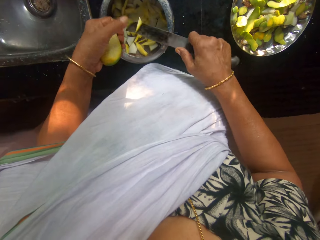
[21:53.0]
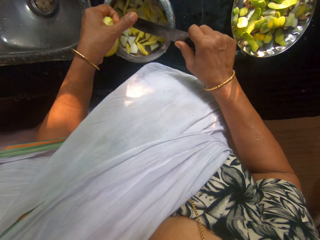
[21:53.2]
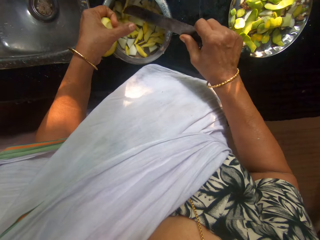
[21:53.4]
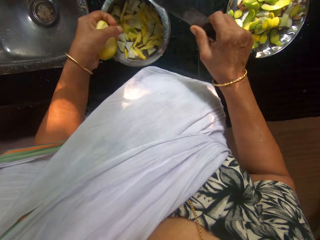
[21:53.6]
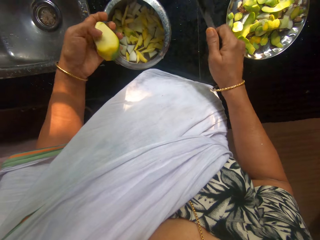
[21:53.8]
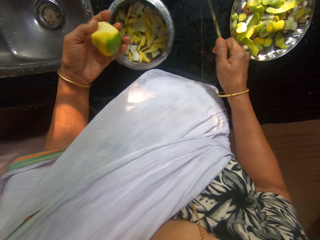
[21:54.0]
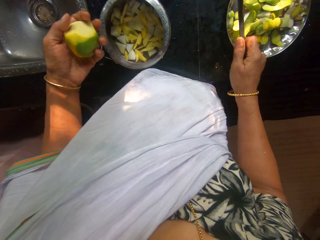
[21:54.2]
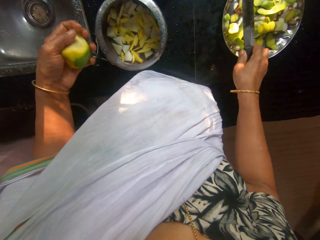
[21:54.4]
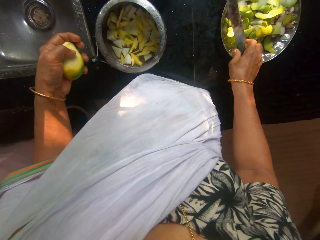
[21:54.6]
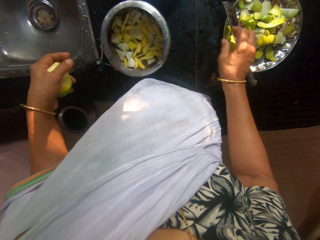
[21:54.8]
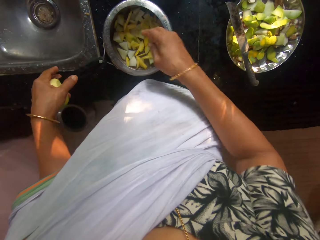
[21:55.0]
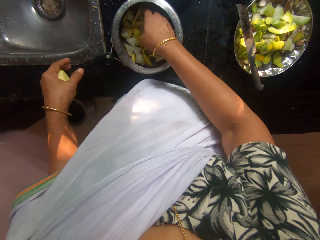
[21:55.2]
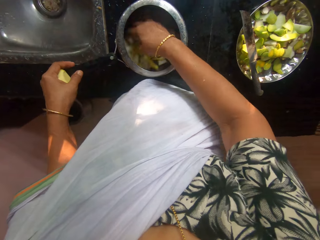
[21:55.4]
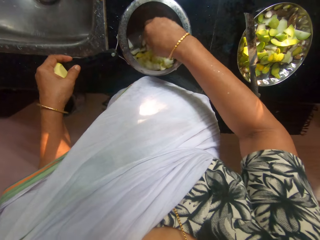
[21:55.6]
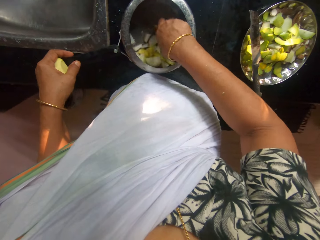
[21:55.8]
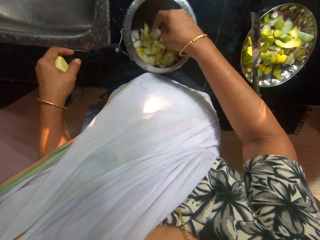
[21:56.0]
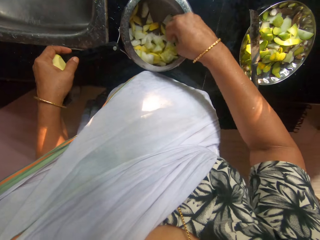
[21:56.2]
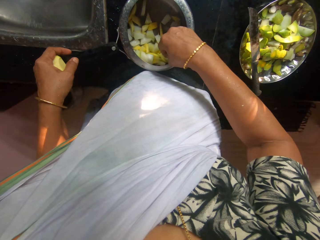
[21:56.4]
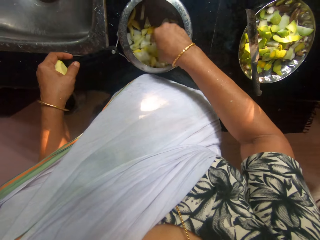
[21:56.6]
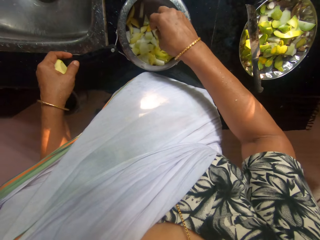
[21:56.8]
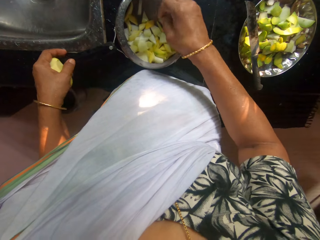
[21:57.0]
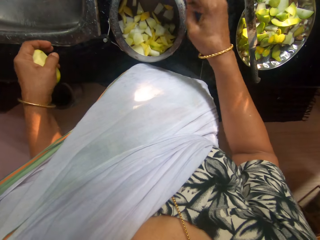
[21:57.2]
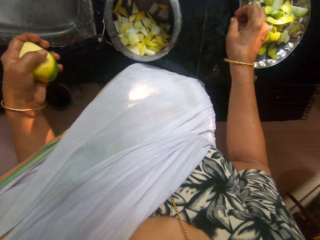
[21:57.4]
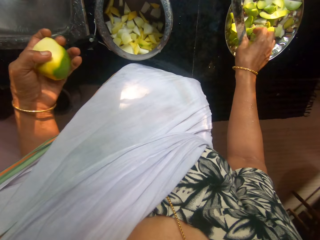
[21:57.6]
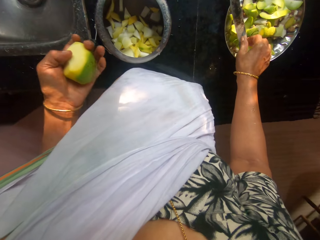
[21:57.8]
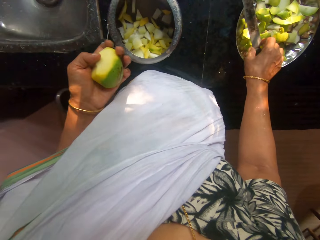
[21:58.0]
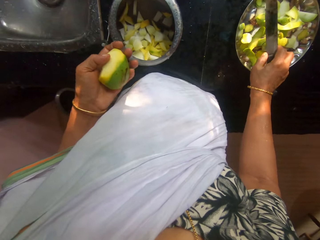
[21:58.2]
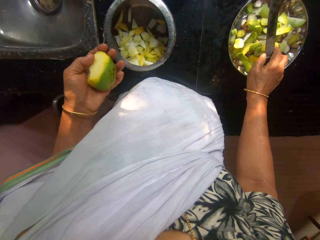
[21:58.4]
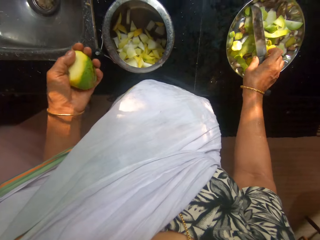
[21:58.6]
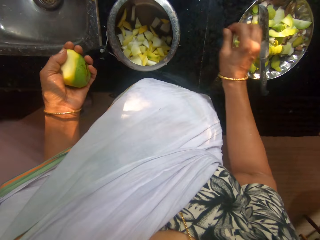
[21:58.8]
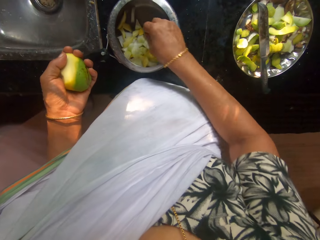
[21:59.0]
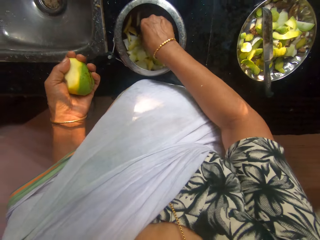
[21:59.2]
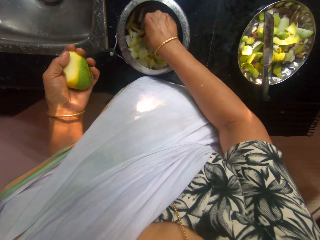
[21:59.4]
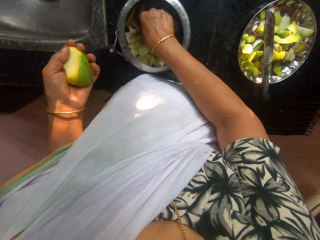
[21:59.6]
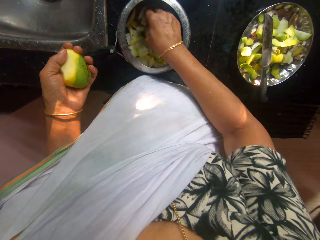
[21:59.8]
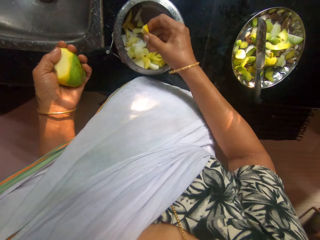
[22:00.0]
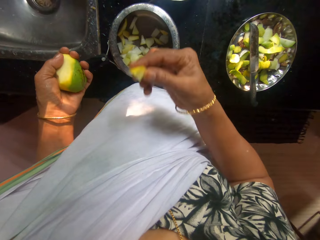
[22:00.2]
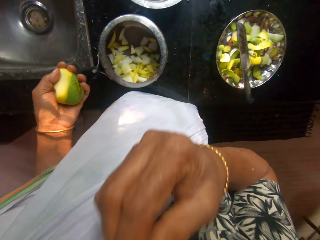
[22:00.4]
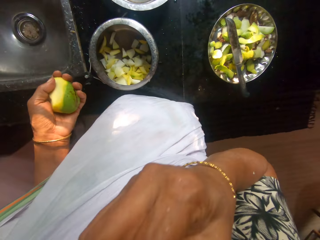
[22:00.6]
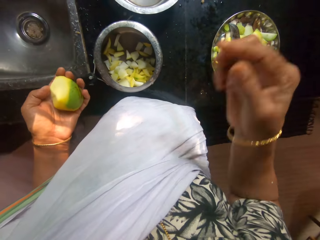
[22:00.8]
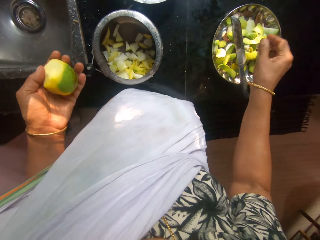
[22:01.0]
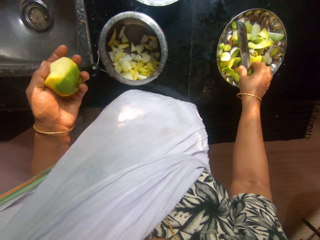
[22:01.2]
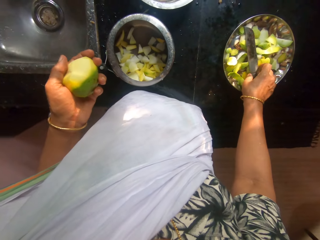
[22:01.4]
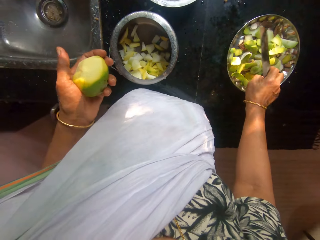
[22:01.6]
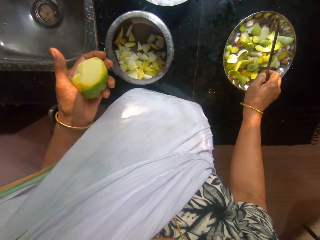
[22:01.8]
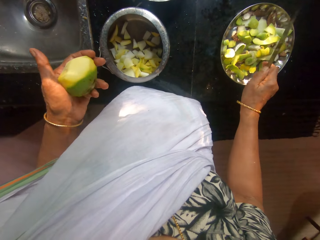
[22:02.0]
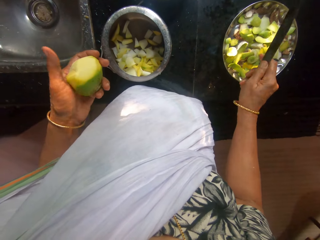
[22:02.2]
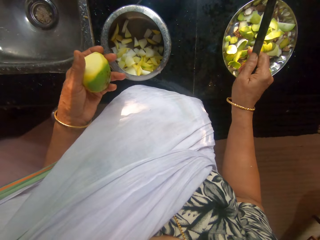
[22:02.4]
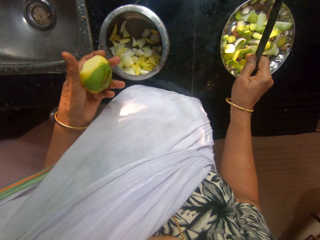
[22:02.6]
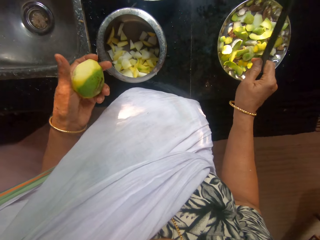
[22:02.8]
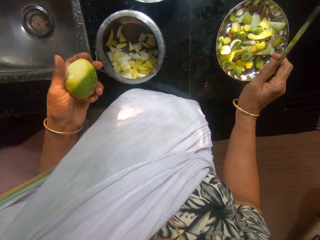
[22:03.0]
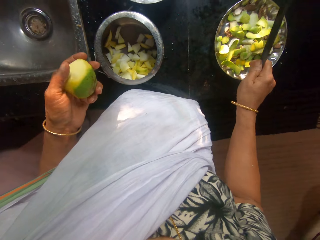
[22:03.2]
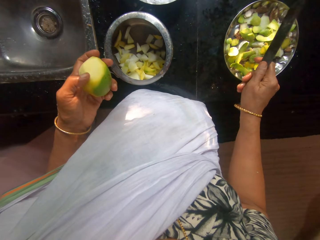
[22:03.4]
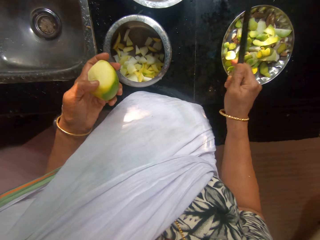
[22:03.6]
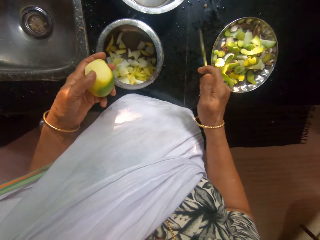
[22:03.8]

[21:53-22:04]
The camera wearer removes the sliced mangoes from the knife in her right hand with her left hand. She drops the knife on the plate with her right hand. She mixes the sliced apple and the sliced mango in the pan with her right hand. She holds the pan on the kitchen counter with her left hand. She picks the knife from the kitchen counter with her right hand. She touches the knife. She drops the knife on the plate with her right hand. She picks a sliced mango from the pan with her right hand. She eats the sliced mango with her right hand. She picks the knife from the plate with her right hand.

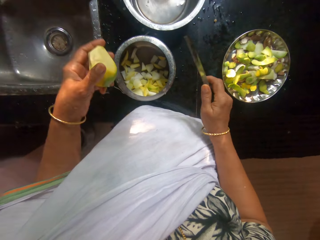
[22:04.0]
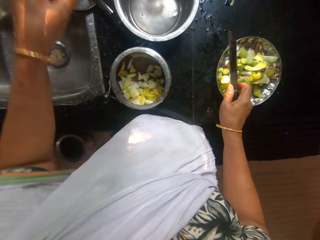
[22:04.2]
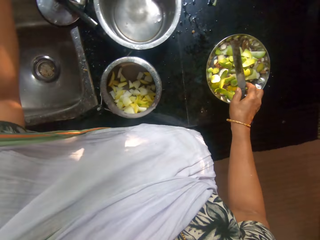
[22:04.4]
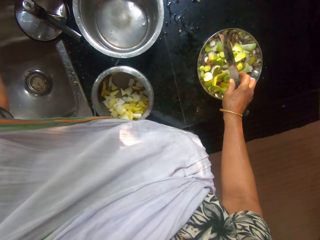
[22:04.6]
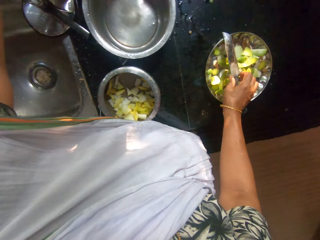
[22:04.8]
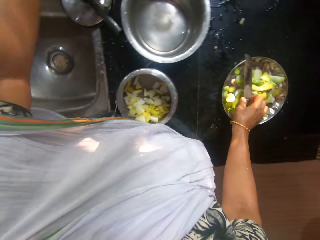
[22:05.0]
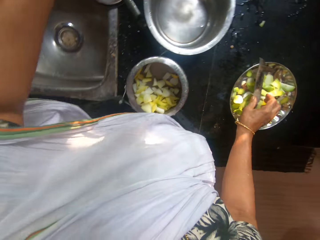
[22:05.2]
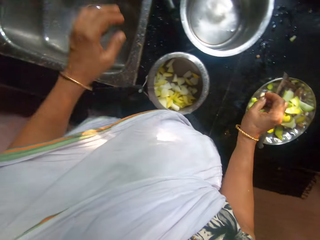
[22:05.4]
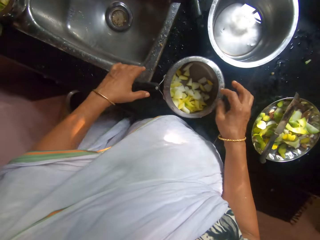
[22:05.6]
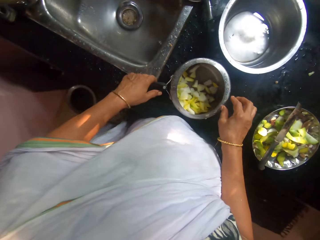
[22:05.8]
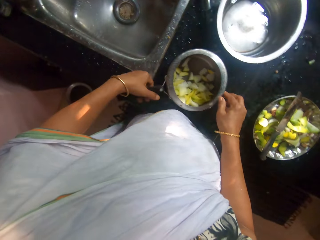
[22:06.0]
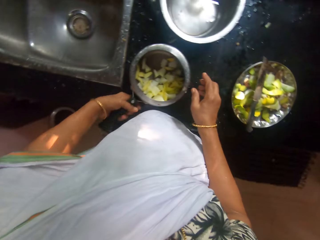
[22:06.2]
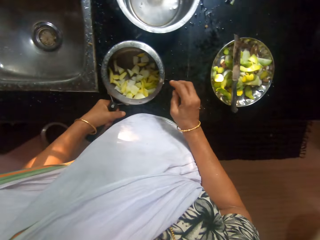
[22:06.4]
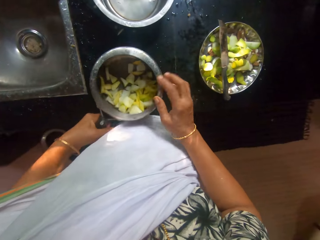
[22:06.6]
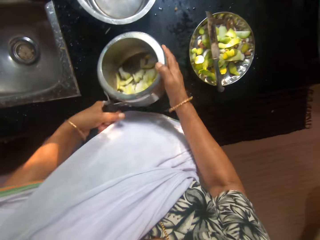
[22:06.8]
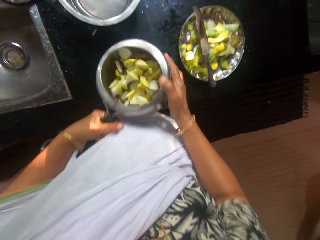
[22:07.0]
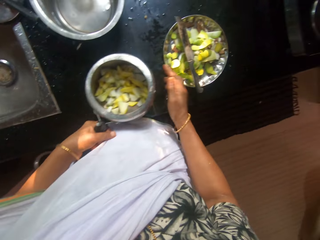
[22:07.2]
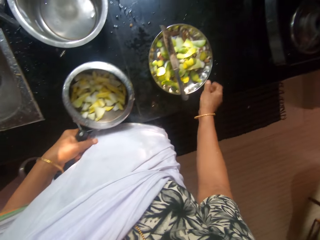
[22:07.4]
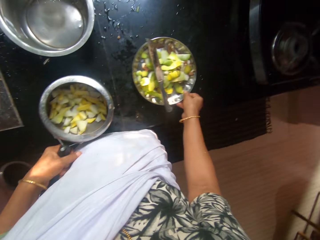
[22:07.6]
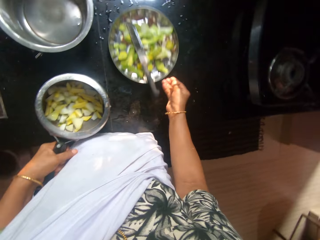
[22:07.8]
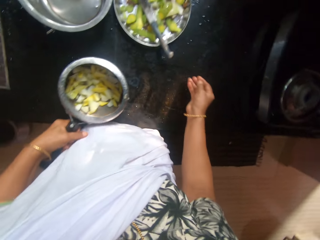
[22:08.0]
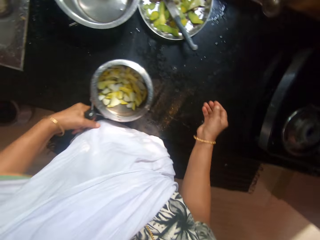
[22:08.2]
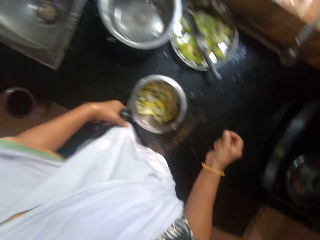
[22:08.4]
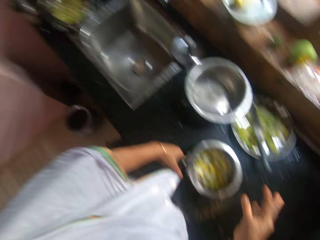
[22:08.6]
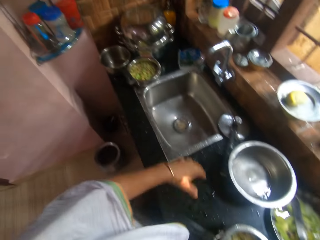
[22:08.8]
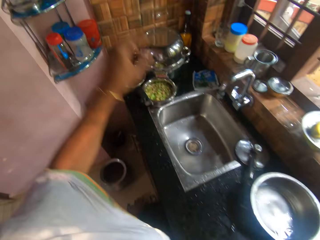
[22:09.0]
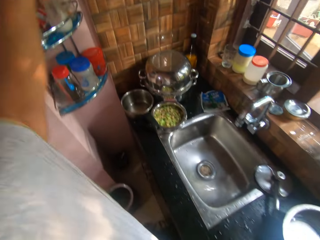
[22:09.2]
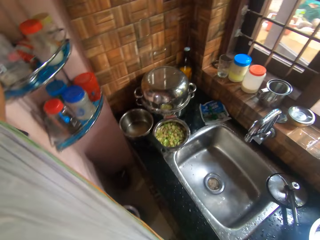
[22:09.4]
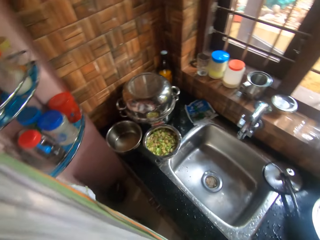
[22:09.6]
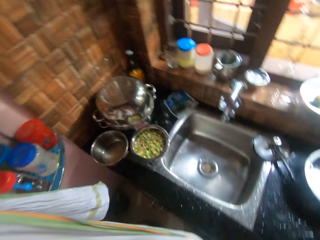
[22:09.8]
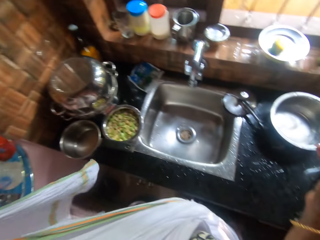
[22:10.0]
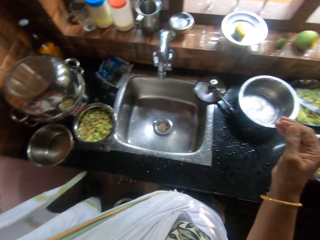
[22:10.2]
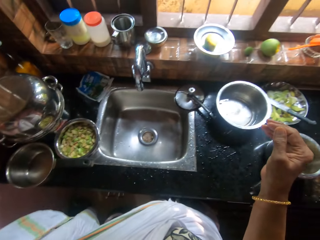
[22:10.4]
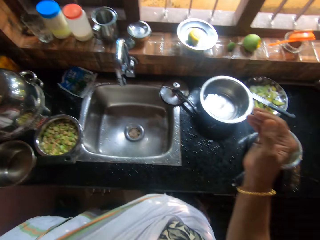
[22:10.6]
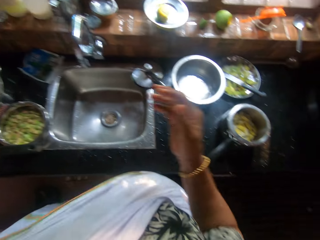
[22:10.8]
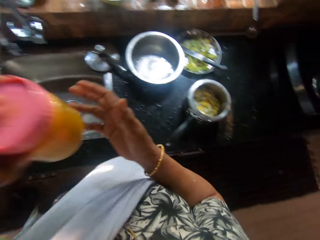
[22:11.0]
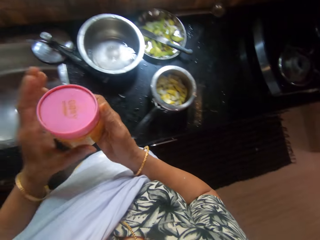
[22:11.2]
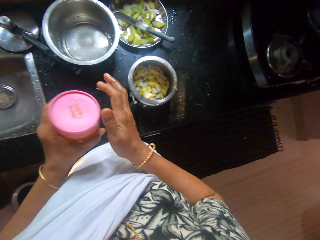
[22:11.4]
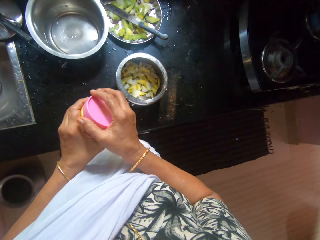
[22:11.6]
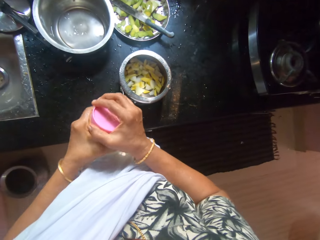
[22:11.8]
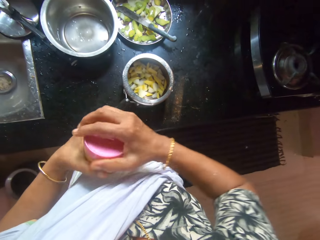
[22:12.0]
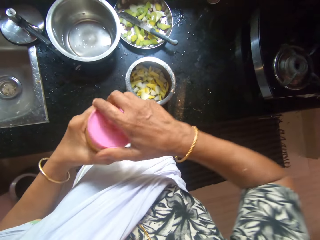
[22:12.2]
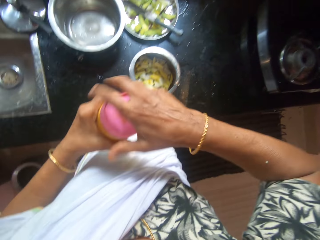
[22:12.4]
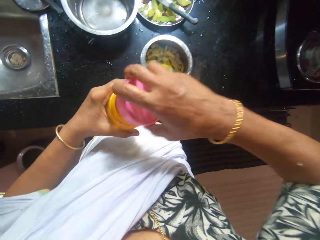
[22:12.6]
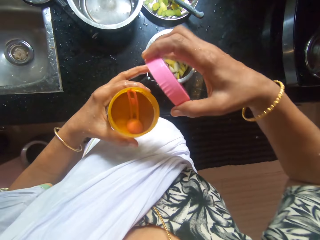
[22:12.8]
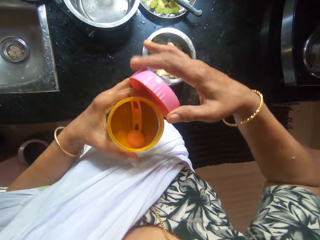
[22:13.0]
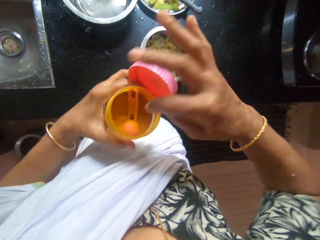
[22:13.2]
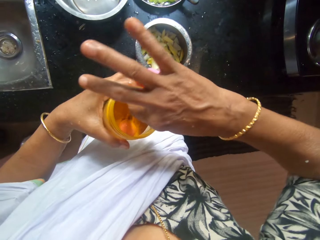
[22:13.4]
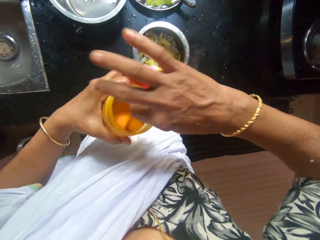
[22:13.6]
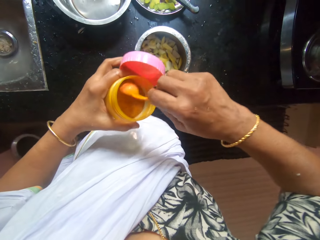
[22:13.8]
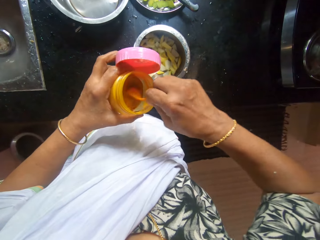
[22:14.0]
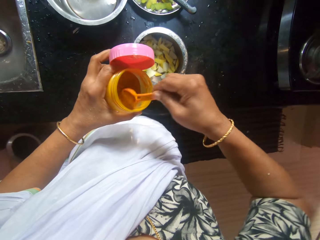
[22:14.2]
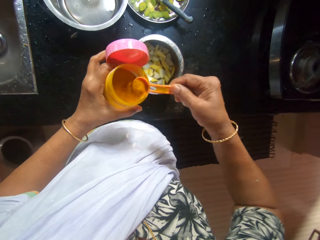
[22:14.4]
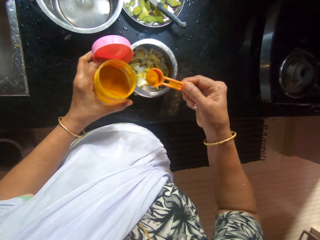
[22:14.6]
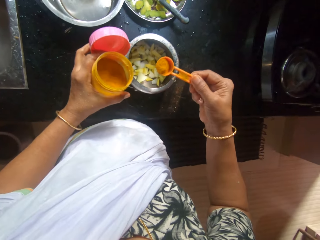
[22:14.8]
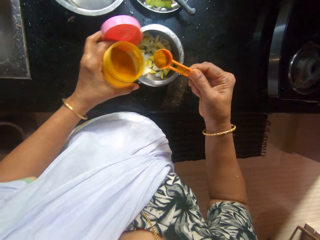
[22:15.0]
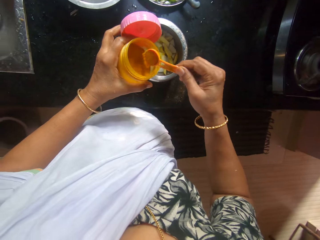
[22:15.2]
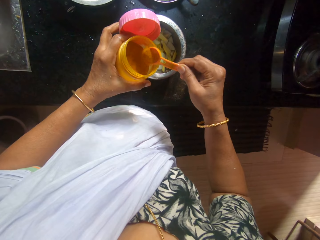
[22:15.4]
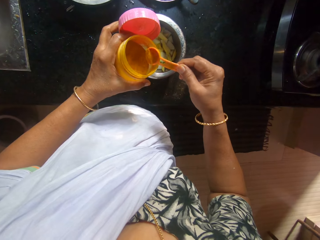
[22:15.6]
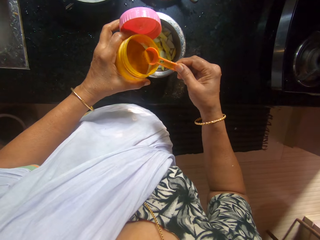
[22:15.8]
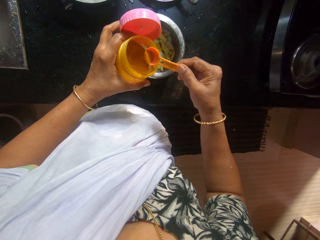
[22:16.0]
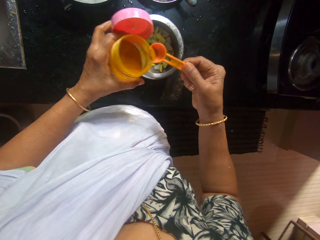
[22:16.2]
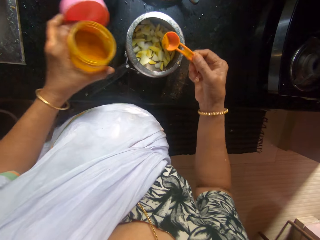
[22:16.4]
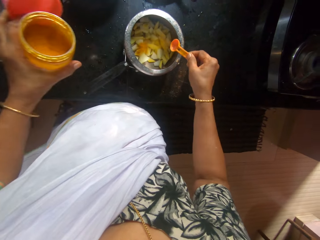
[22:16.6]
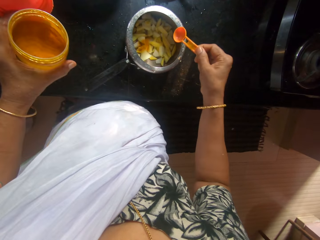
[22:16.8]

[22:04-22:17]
The camera wearer drops the mango on the kitchen counter with her left hand. She drops the knife on the plate with her right hand. She picks the pan from the kitchen counter with her left hand. She shakes the pan with both hands. She moves the plate on the kitchen counter aside with her right hand. She drops the pan on the kitchen counter with her left hand. She picks a plastic container from a cupboard with her left hand. She holds the plastic container with both hands. She opens the lid cover of the plastic container in her left hand with her right hand. She passes the lid cover from her right hand to her left hand. She picks a plastic spoon in the plastic container in her left hand with her right hand. She takes pepper from the plastic container in her left hand with the spoon in her right hand. She pours pepper into the plastic container in her left hand from the spoon in her right hand. She pours pepper into the pan on the kitchen counter from the spoon in her right hand.
